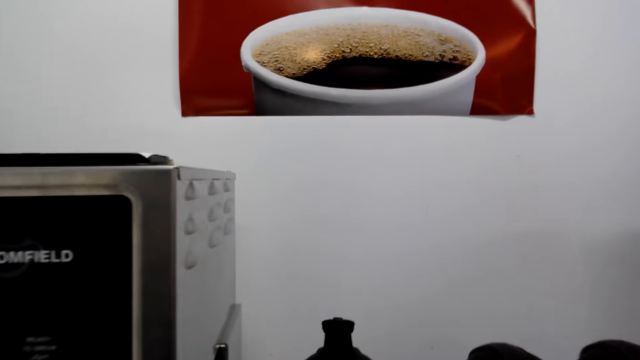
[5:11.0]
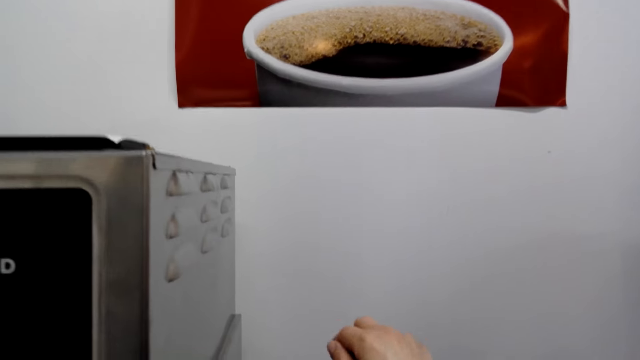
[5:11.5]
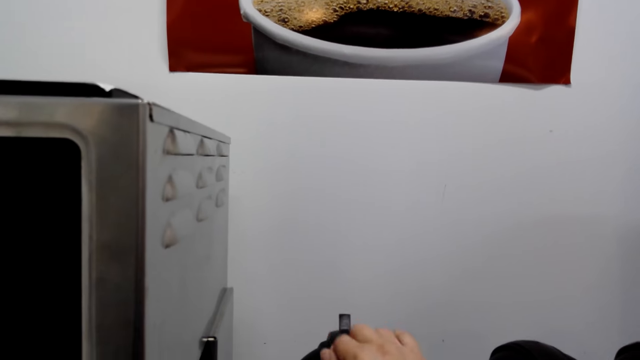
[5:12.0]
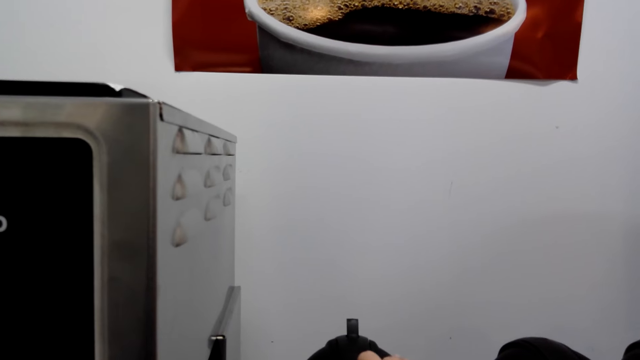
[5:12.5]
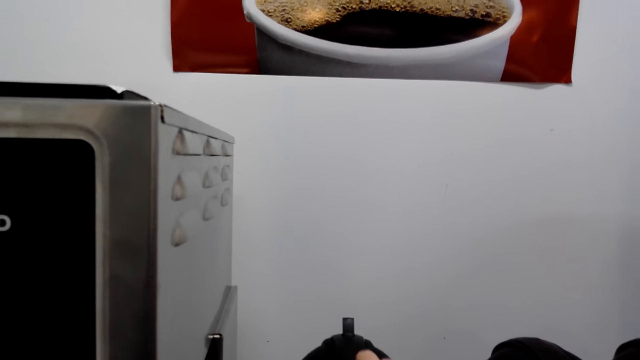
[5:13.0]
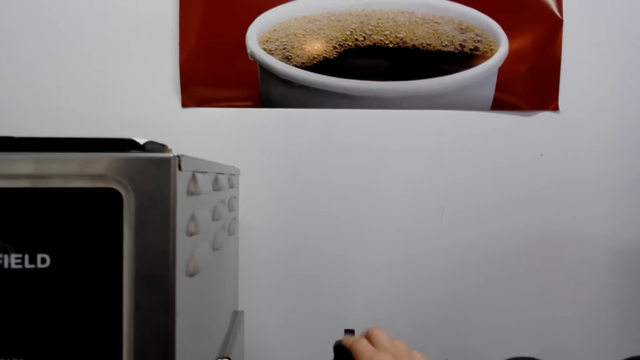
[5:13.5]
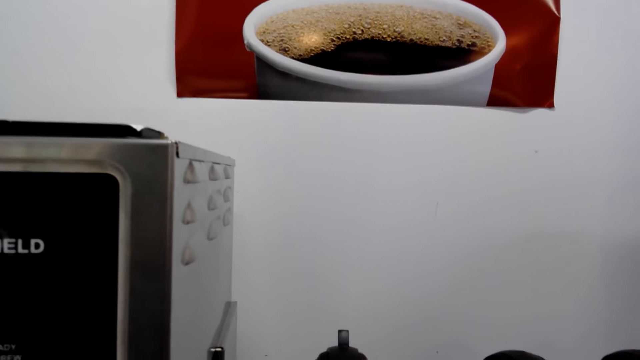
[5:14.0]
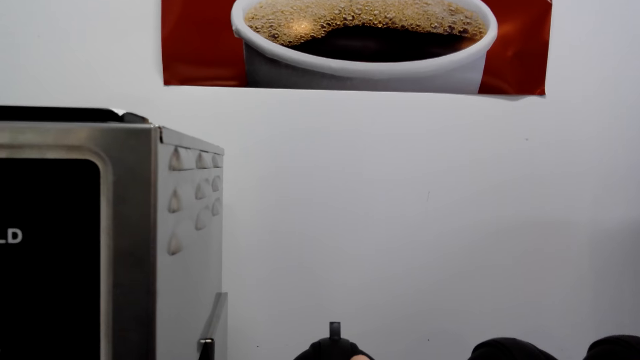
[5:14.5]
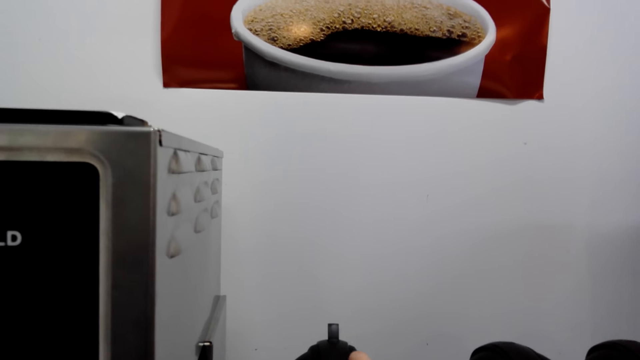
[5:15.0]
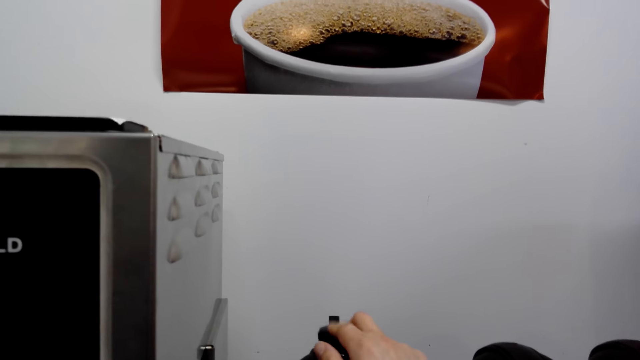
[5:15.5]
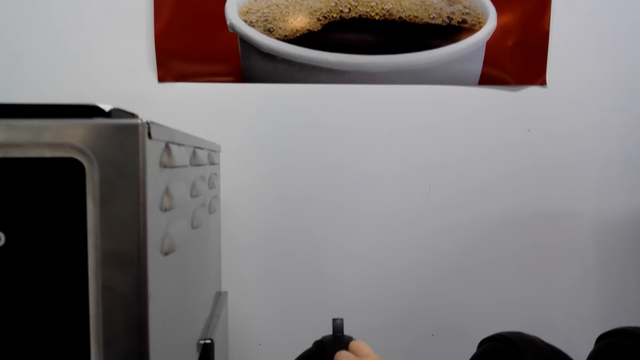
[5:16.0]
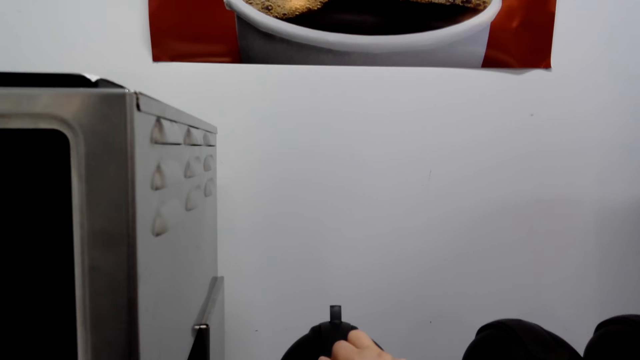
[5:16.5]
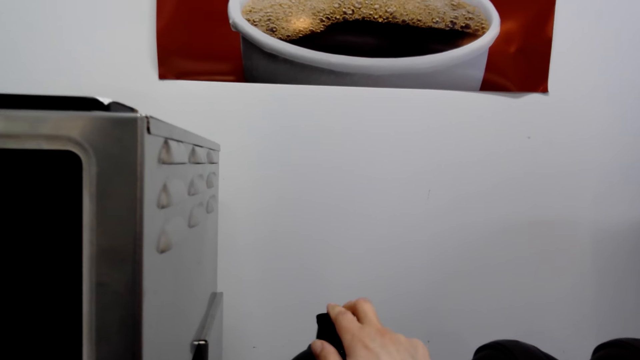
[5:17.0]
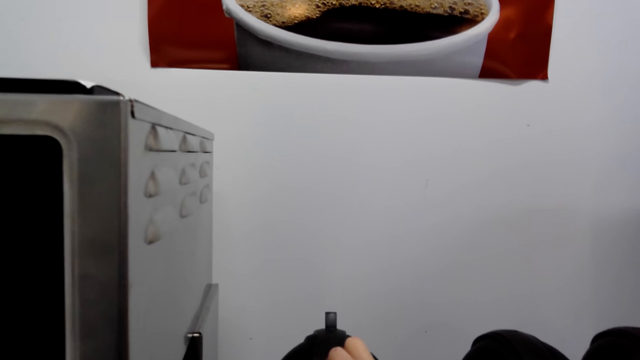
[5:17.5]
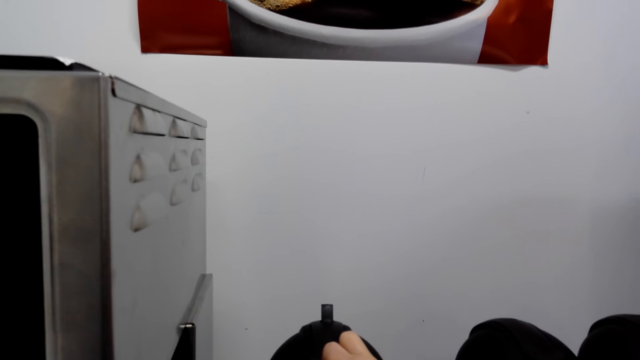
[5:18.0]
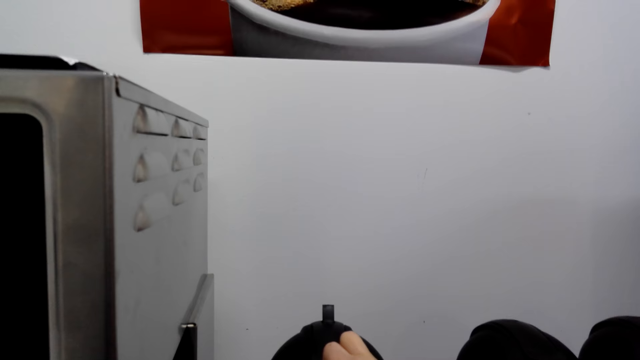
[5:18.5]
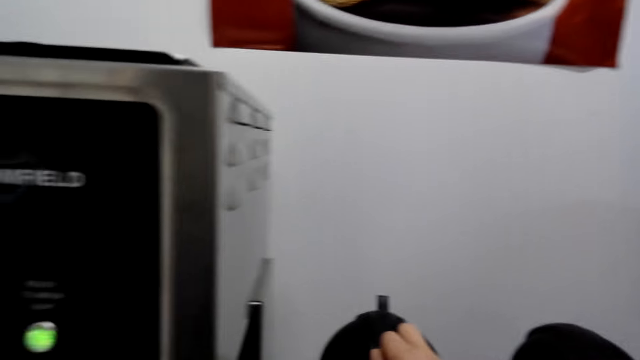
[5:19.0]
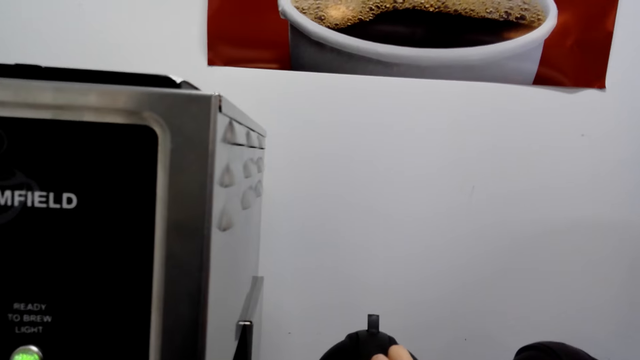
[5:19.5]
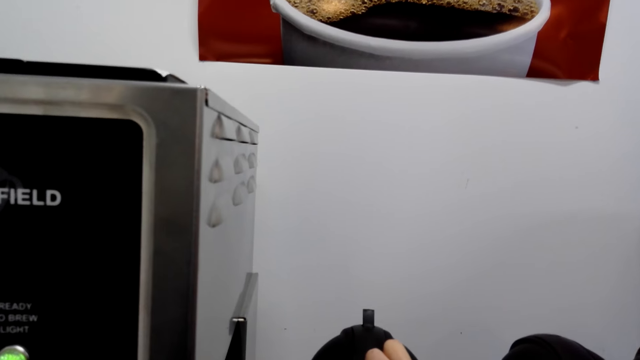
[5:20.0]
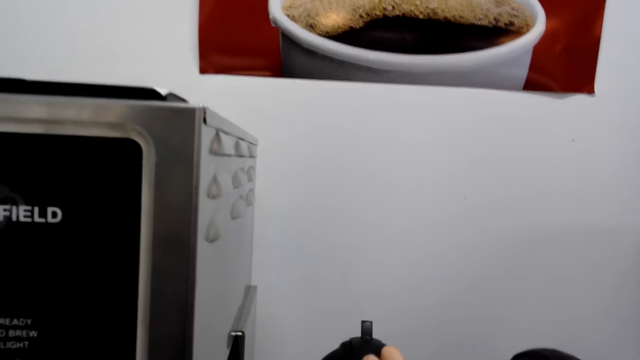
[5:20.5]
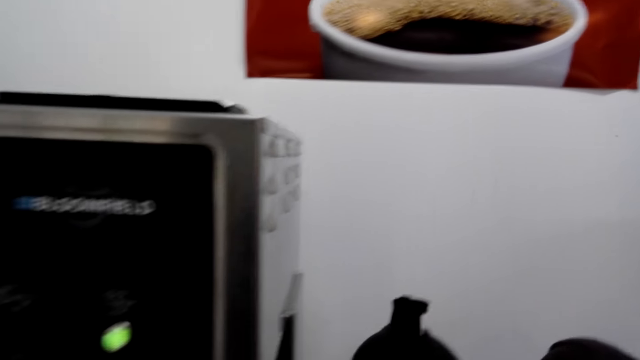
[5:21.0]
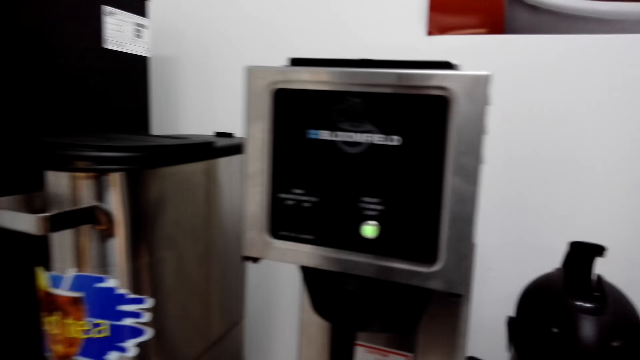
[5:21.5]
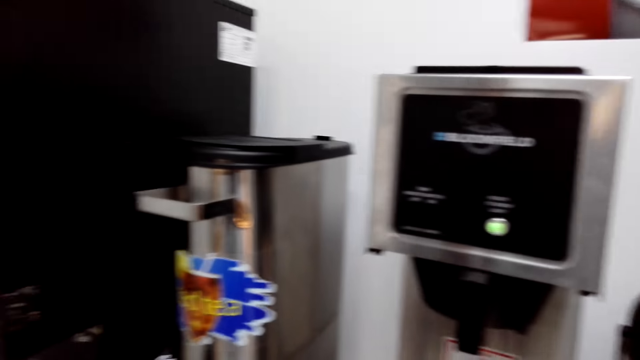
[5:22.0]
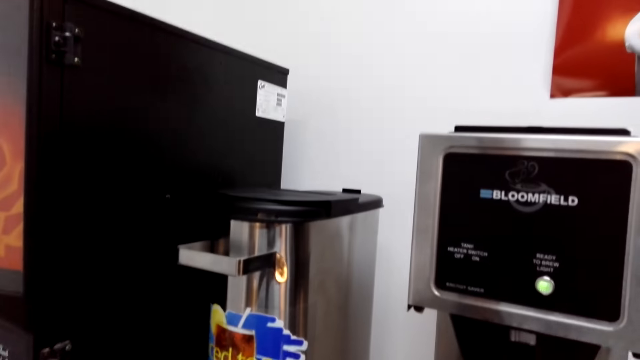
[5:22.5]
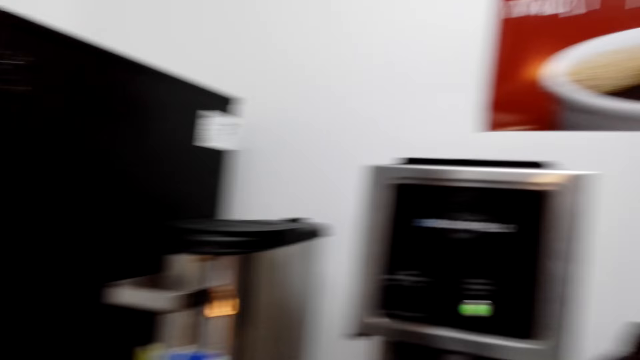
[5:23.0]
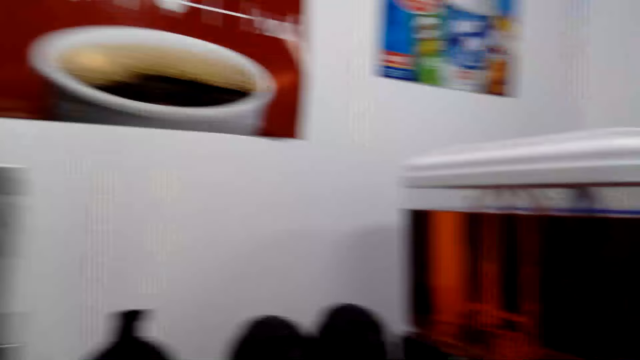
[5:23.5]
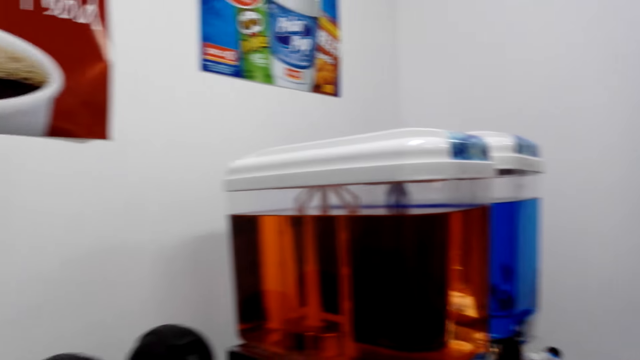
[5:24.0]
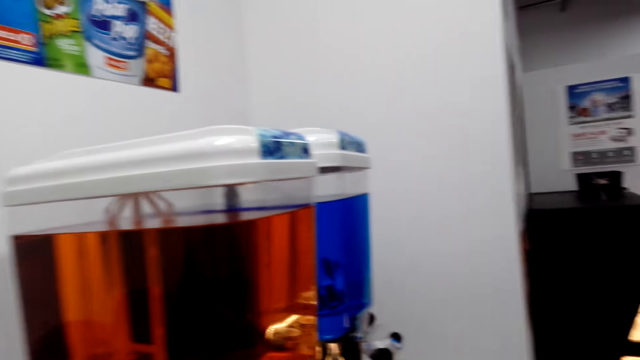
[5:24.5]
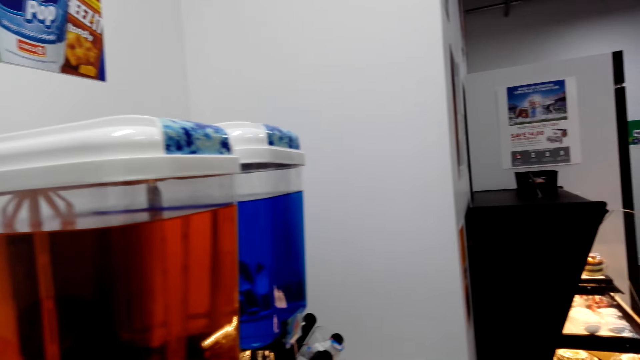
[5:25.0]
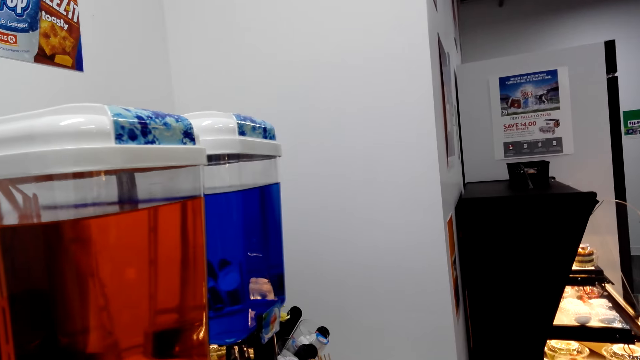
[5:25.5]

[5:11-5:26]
The camera wearer walks around the shop. They press the coffee thermos lid repeatedly. They walk around the shop. They look around.

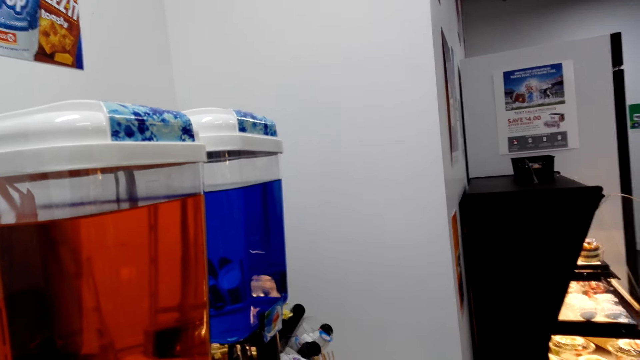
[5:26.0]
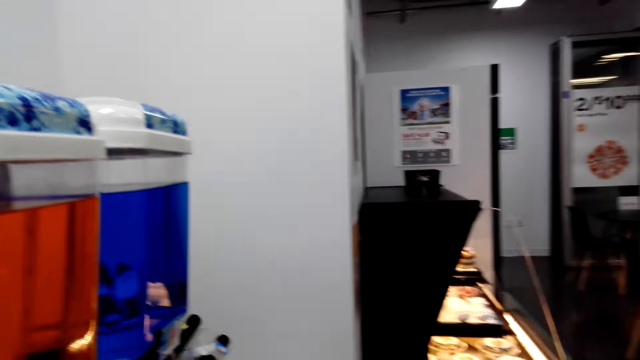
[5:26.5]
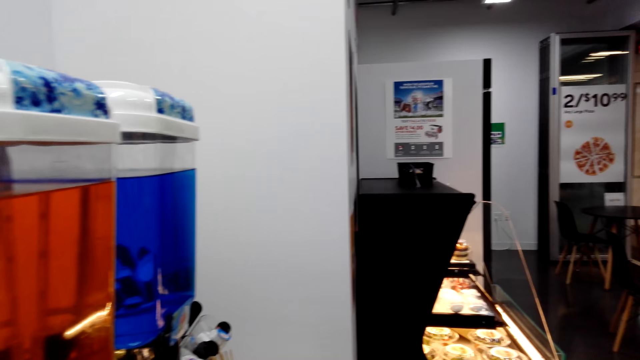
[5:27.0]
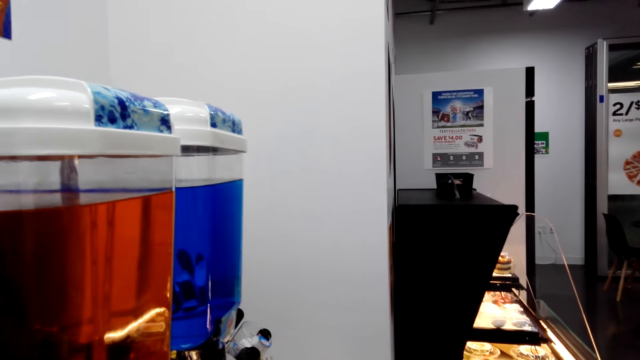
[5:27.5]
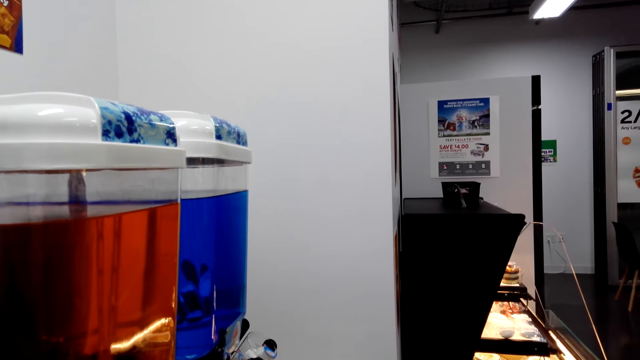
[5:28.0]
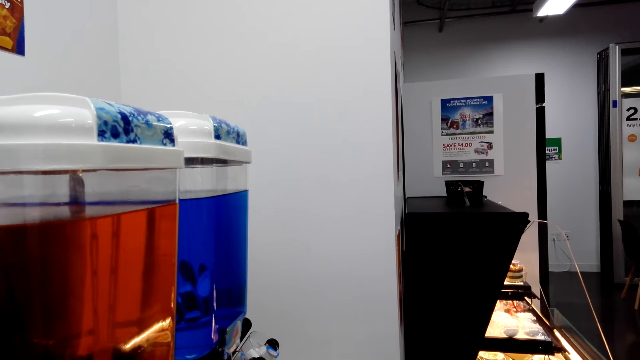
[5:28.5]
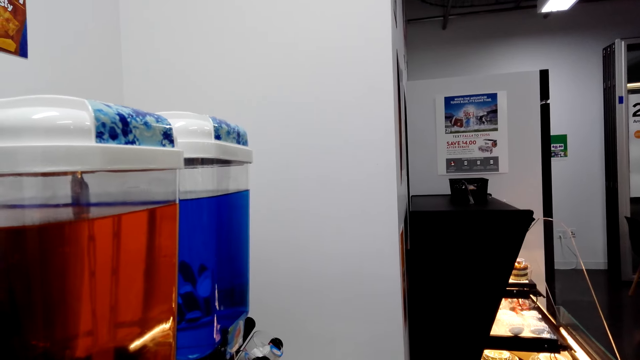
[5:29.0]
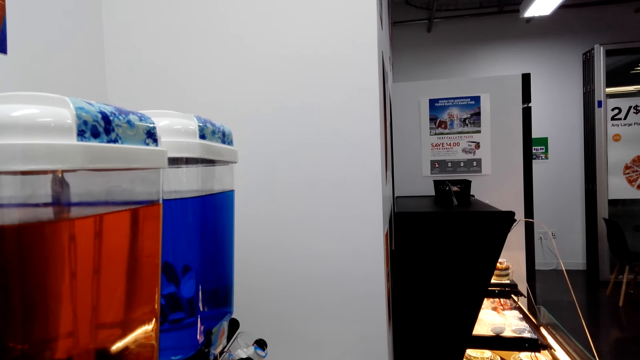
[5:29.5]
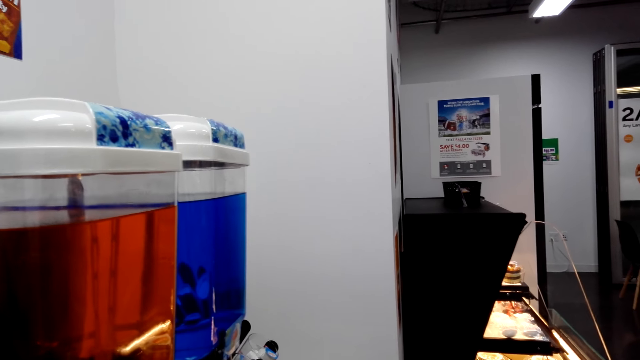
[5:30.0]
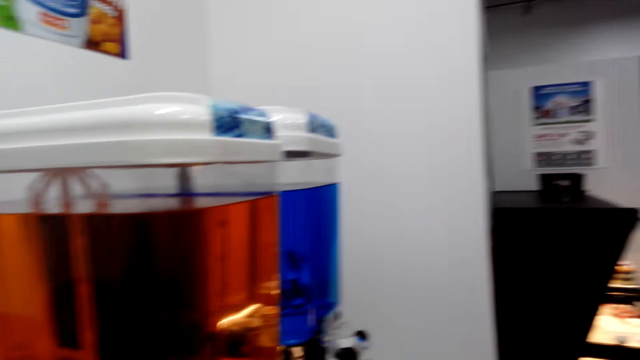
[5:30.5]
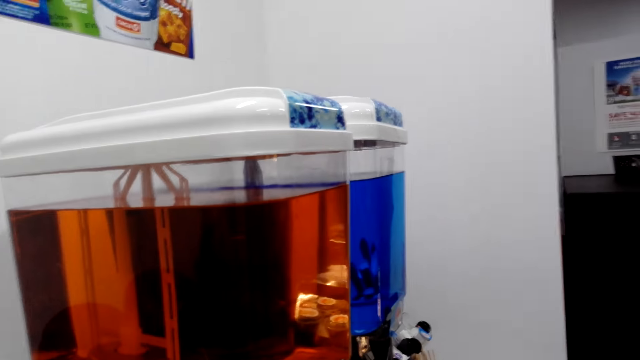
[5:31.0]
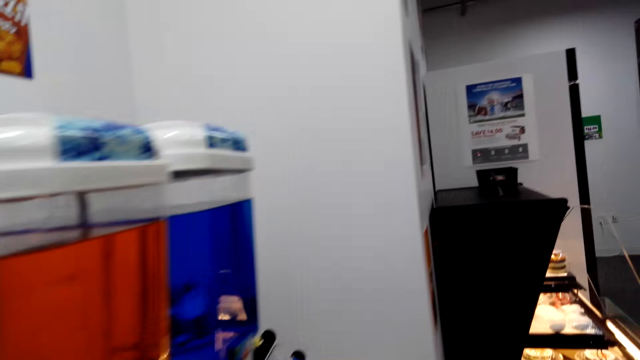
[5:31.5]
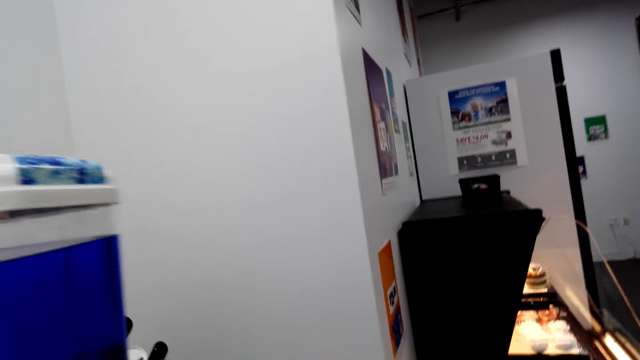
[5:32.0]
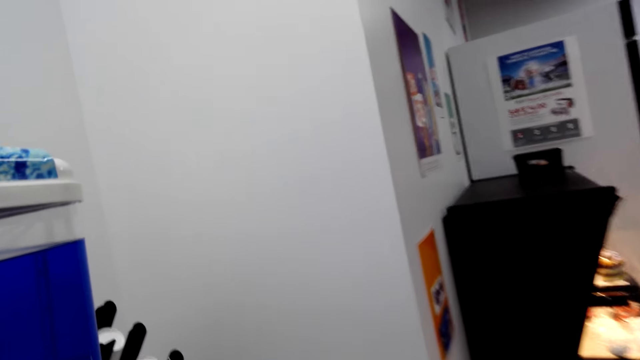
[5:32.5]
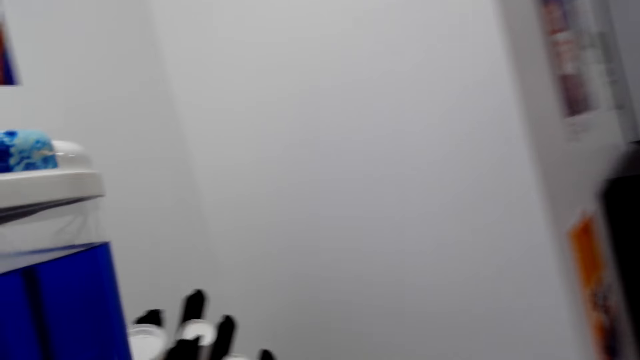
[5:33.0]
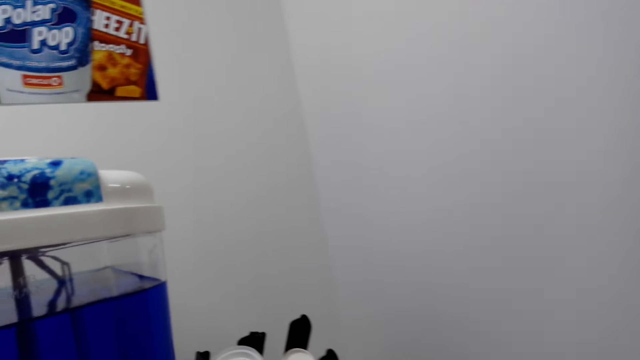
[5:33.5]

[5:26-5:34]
The camera wearer walks.
